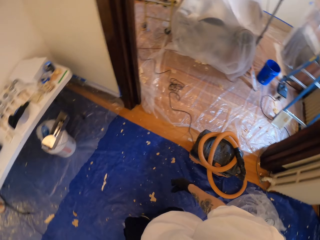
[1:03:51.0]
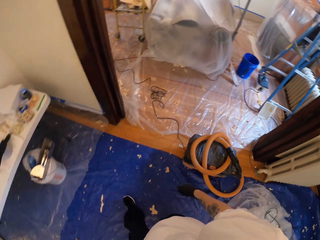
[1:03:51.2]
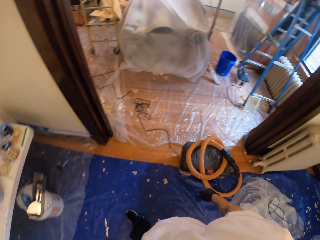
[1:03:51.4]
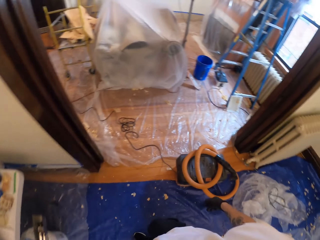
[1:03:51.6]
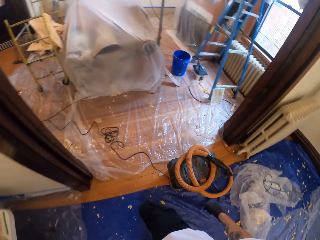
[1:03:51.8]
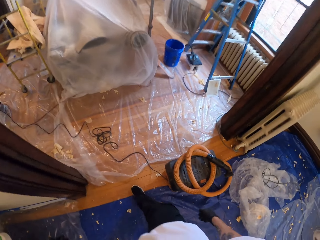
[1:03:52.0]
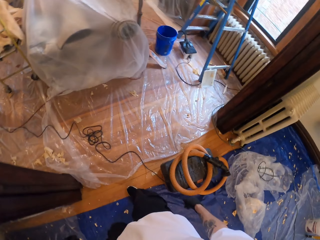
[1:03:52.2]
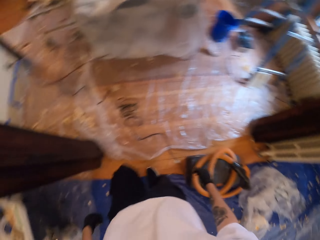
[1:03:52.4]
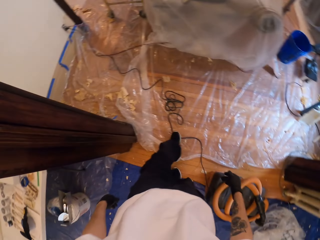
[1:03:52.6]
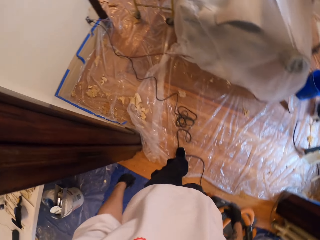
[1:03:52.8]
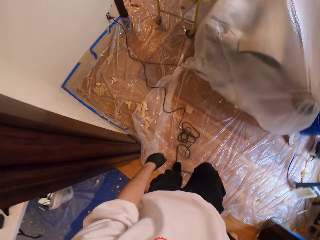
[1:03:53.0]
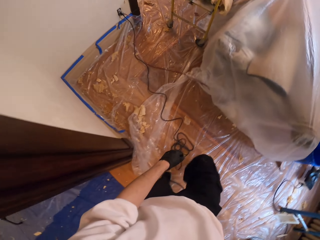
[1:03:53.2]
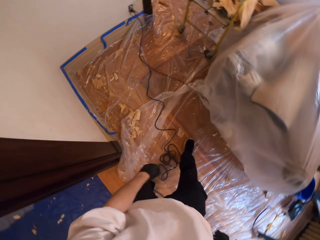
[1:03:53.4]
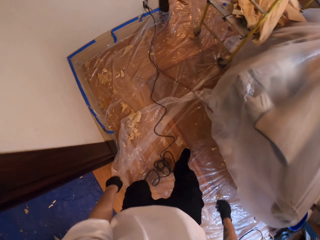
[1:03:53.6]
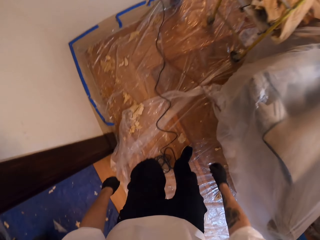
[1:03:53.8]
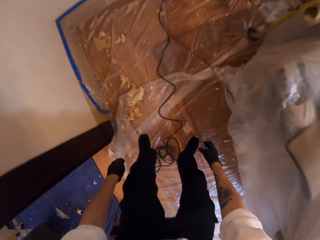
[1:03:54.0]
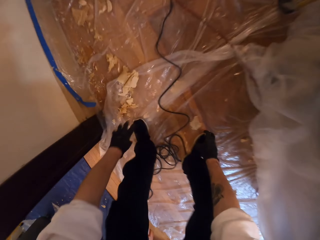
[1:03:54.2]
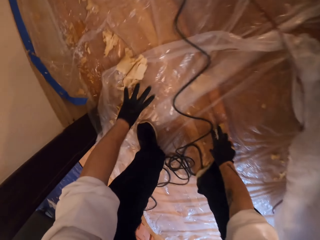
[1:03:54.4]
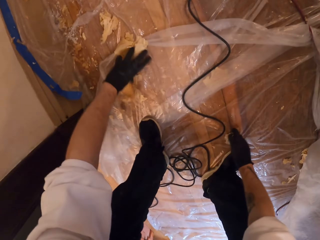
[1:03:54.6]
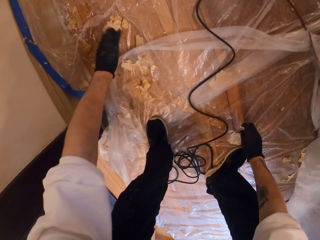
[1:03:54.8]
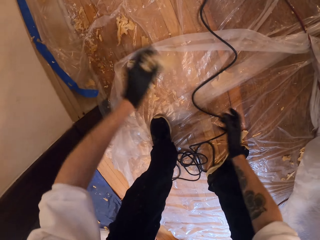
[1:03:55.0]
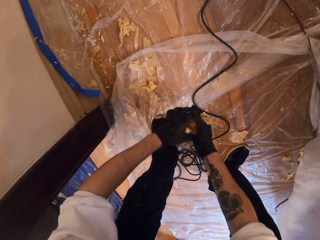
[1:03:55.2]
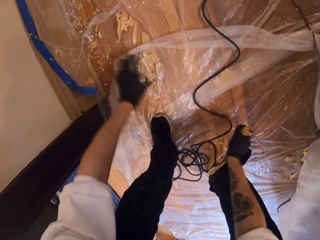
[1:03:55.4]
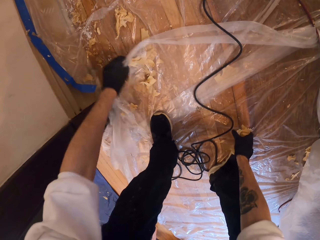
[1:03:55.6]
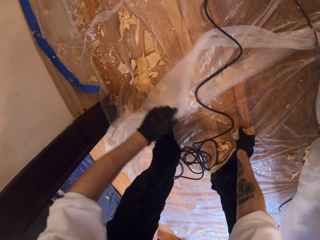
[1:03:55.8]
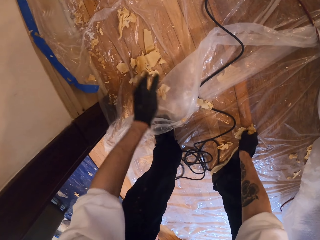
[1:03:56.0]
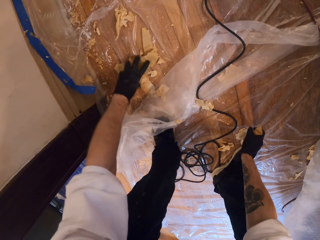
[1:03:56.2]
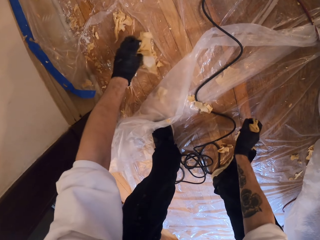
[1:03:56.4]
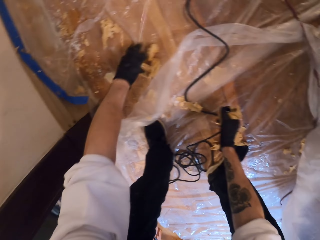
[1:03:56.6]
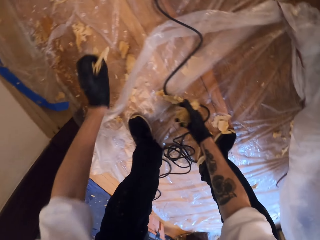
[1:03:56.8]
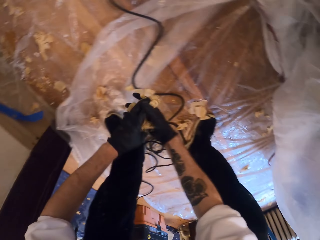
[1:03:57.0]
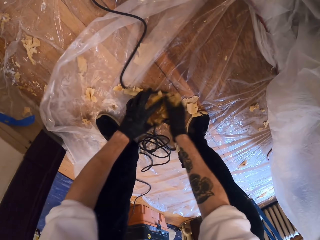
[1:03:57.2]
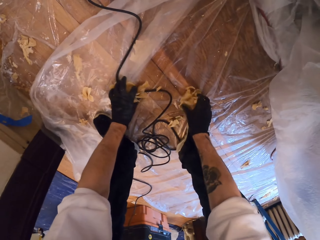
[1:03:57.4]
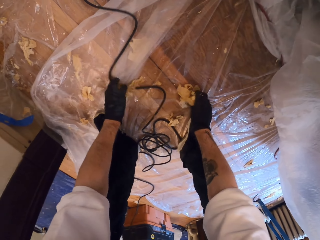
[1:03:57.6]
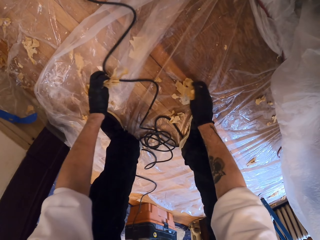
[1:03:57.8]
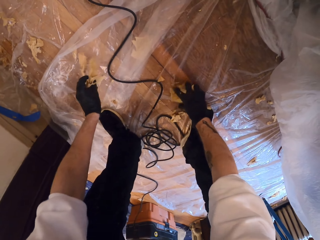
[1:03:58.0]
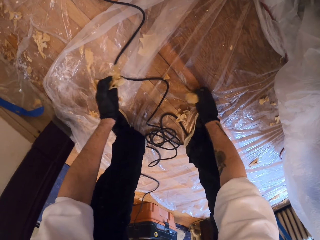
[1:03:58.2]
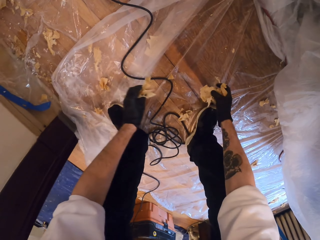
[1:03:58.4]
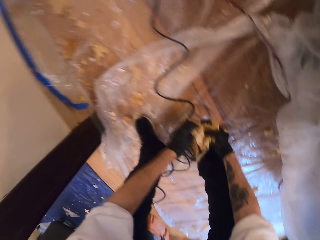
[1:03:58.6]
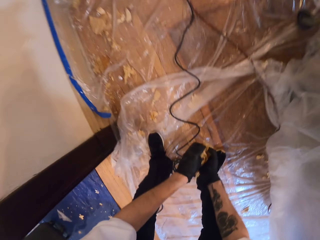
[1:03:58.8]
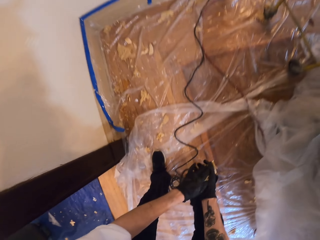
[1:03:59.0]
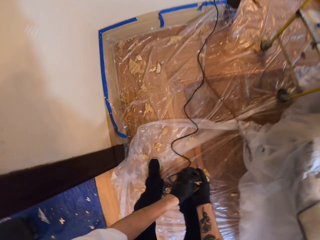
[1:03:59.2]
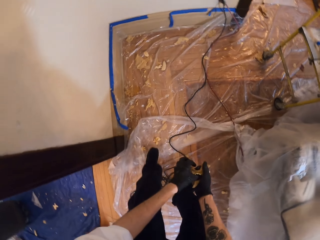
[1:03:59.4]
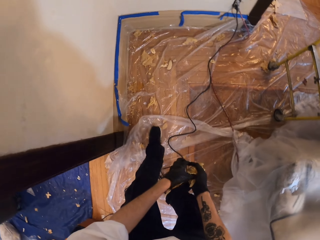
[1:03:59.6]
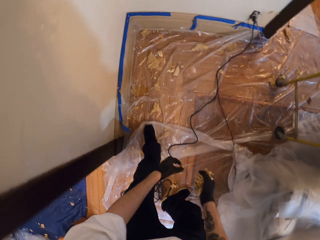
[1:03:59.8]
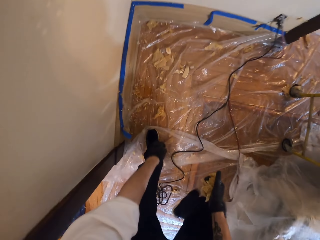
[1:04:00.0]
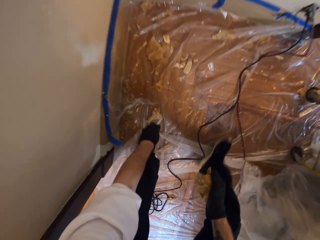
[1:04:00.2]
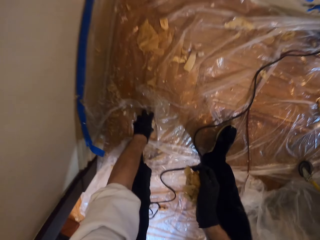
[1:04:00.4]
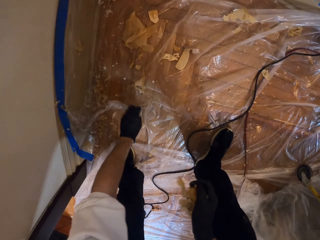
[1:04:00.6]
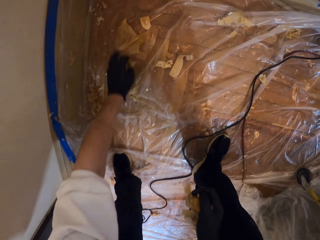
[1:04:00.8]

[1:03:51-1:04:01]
The camera wearer walks in the room. They pick up waste from the floor.

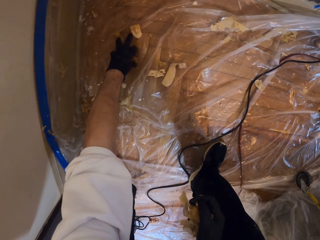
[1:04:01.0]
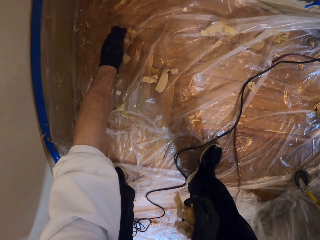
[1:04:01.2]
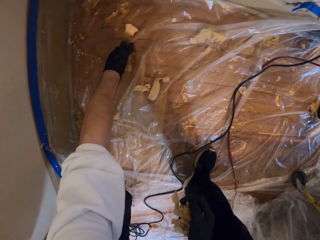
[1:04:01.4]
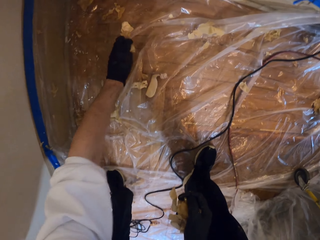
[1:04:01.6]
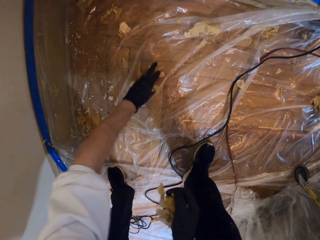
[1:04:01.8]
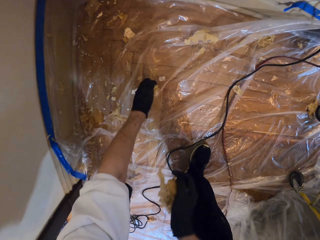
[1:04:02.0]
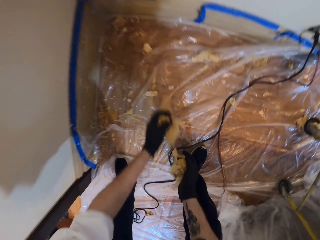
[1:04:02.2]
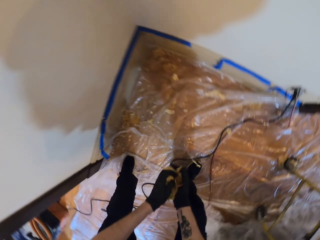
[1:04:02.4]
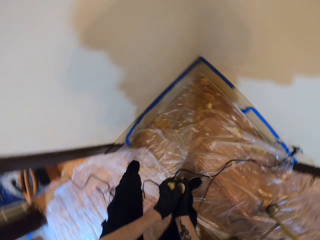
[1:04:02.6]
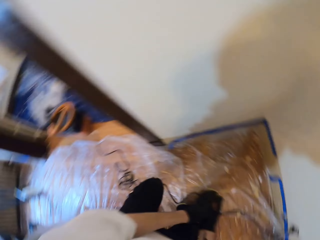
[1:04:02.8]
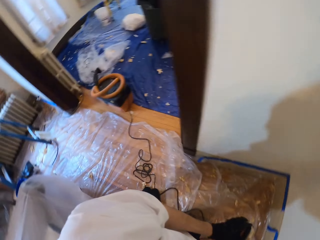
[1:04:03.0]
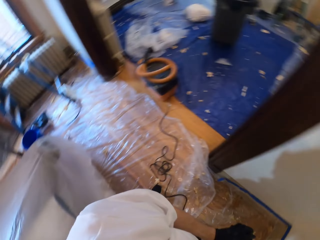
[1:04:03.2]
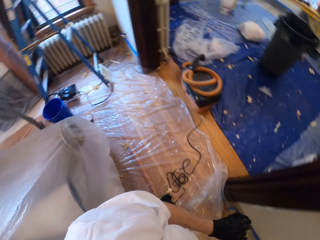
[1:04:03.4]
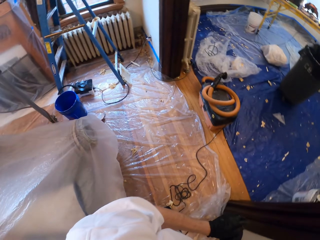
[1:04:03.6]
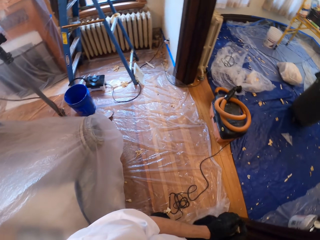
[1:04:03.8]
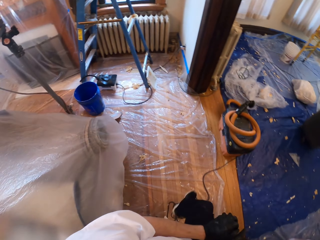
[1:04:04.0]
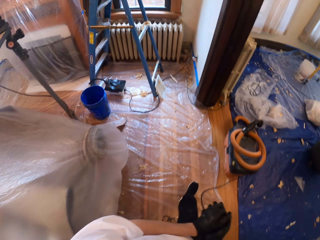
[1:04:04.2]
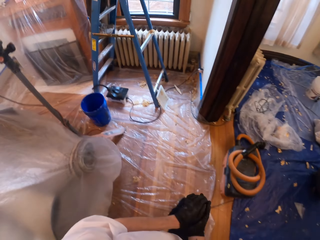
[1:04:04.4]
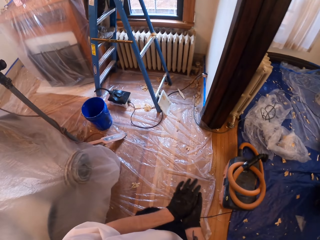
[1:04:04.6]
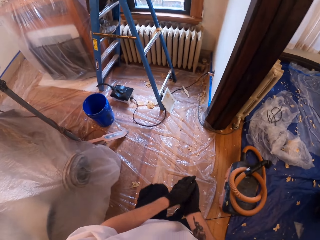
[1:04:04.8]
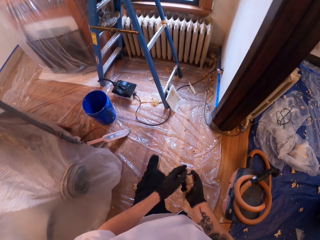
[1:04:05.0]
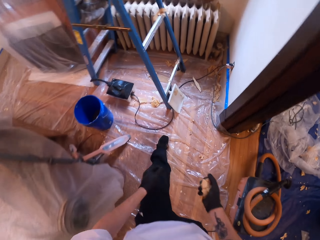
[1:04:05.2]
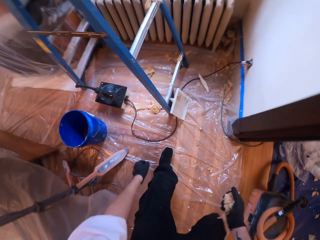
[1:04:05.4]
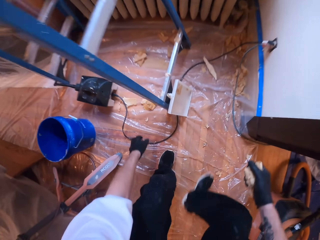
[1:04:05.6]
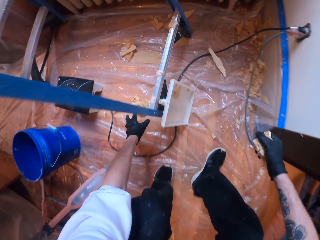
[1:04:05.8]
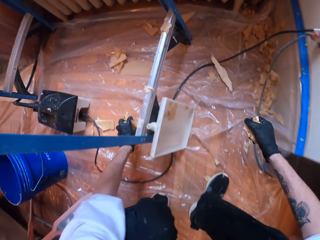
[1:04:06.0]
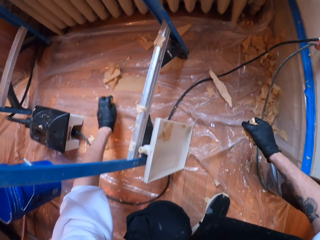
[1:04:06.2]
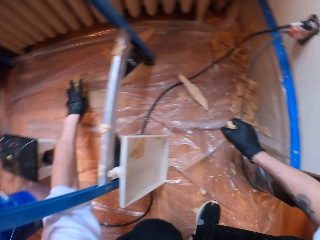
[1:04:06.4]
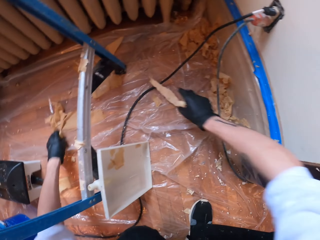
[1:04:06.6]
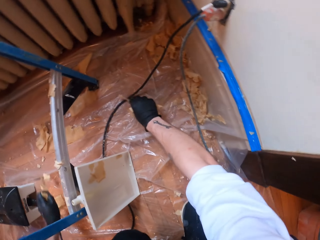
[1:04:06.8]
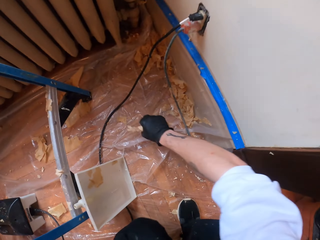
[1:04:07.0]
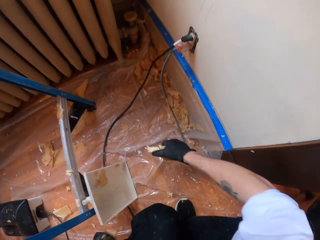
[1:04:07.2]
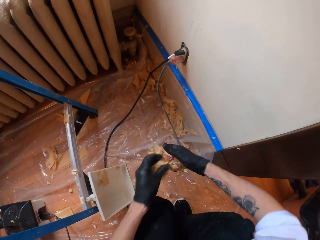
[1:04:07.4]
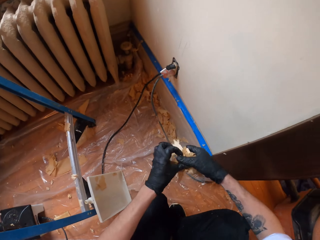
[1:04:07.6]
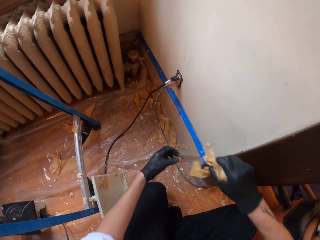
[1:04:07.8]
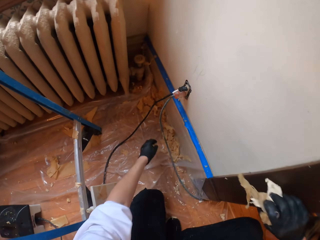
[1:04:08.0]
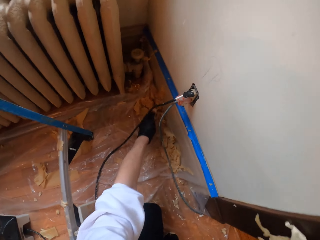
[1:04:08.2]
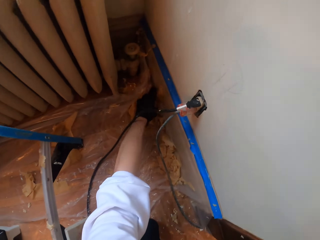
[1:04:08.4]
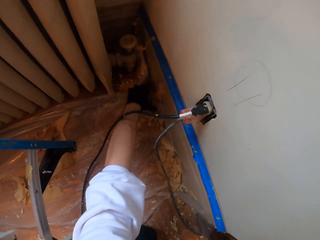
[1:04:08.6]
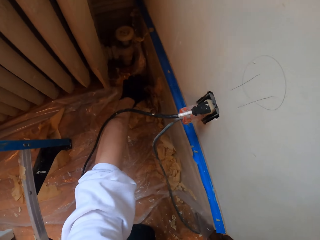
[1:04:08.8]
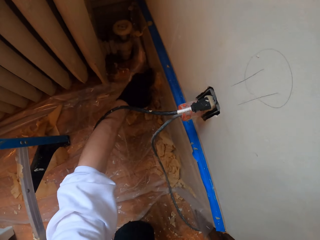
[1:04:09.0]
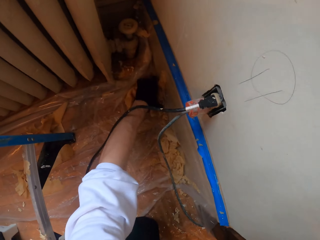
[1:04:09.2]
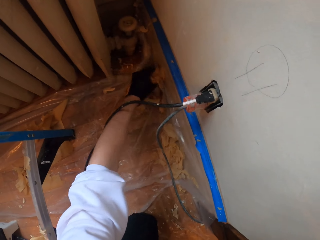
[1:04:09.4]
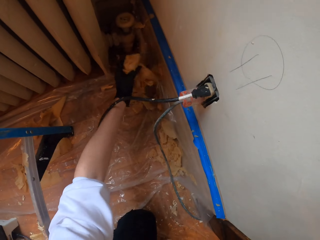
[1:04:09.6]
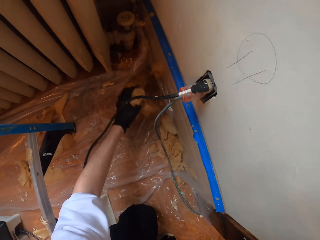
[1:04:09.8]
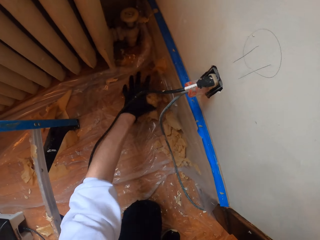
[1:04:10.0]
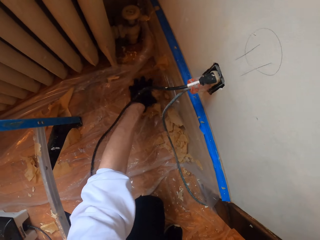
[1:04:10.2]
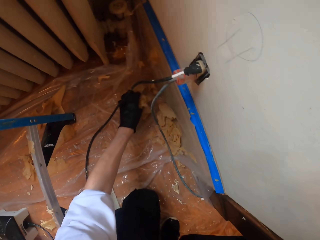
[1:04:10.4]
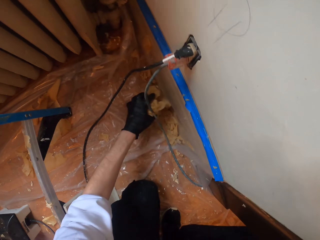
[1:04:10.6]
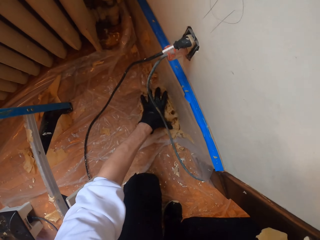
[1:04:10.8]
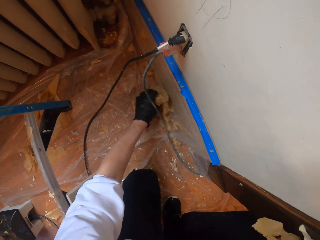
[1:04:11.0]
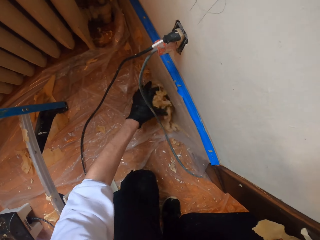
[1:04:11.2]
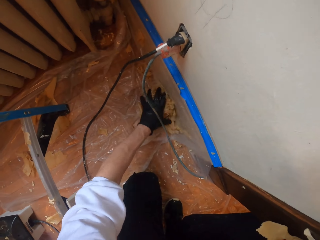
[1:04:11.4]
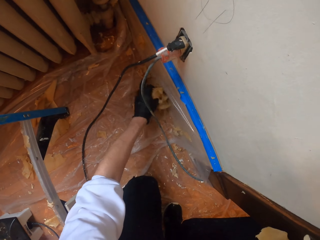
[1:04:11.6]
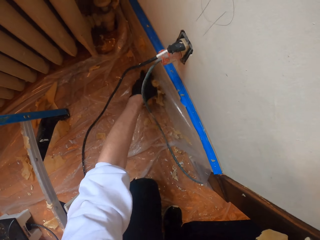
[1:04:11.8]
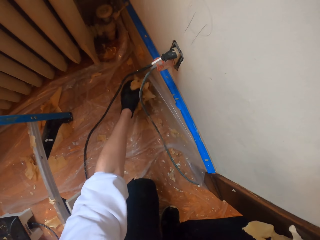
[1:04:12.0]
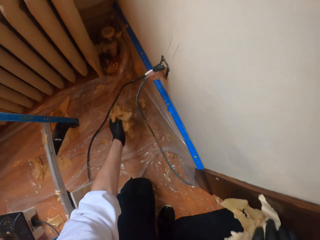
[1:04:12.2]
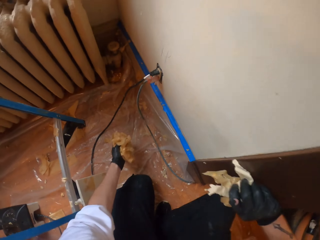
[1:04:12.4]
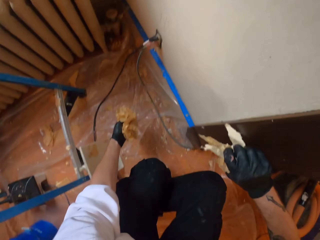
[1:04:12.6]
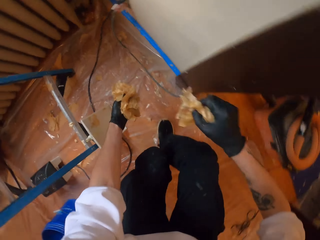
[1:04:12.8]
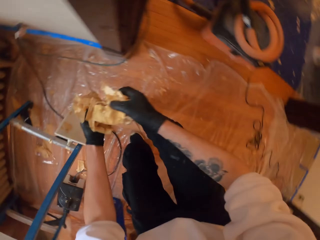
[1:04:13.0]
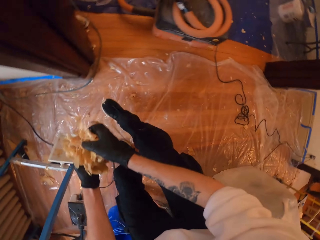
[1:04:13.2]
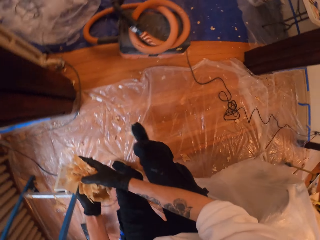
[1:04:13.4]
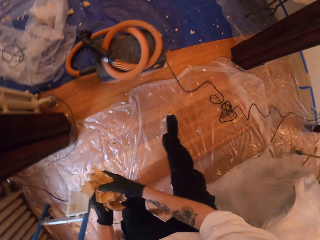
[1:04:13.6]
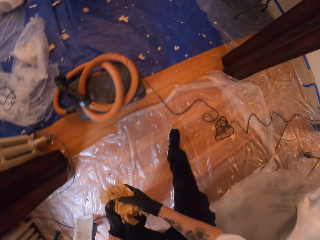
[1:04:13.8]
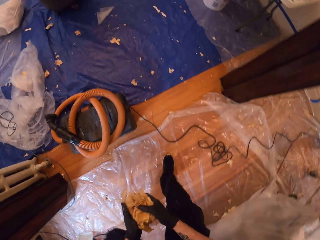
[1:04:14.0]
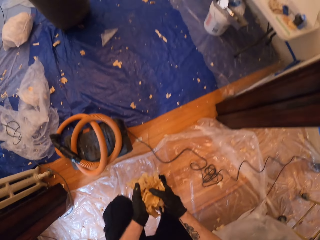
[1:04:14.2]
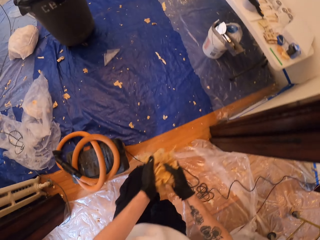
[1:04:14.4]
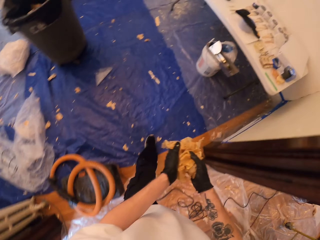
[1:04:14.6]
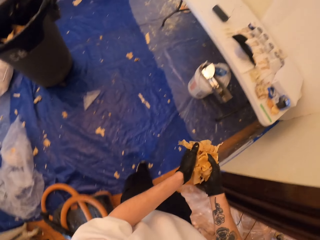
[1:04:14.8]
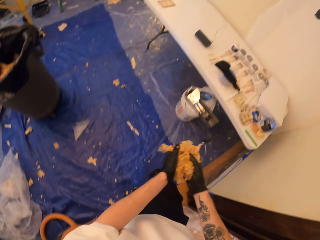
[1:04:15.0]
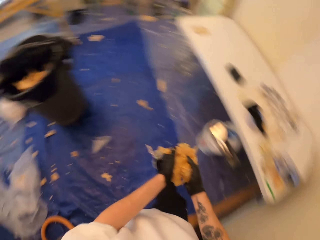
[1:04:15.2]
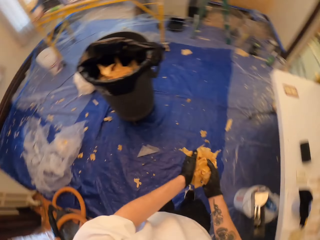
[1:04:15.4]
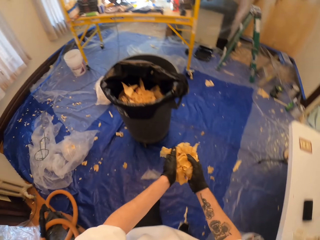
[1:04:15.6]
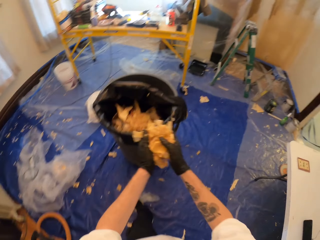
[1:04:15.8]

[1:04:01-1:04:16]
The camera wearer walks in the room. They collect trash. They walk in the room.
